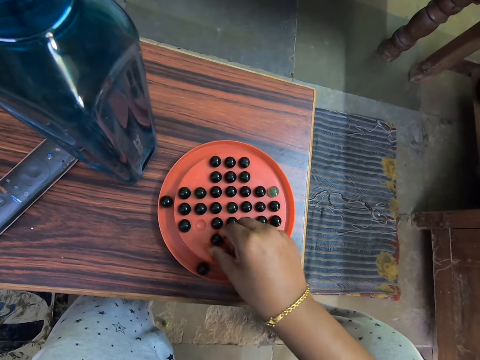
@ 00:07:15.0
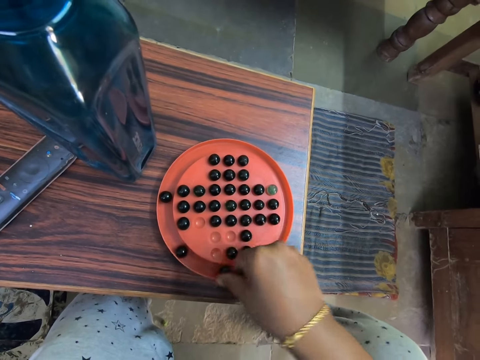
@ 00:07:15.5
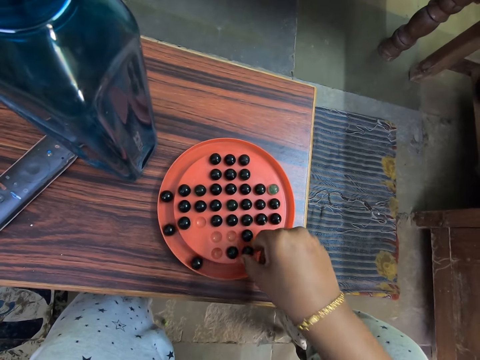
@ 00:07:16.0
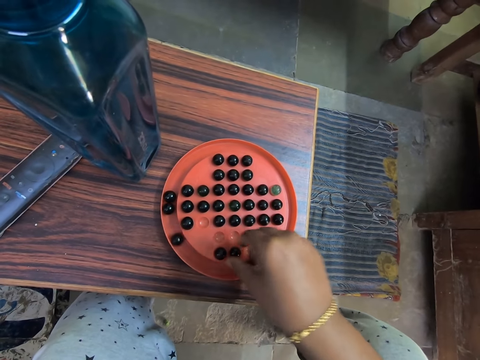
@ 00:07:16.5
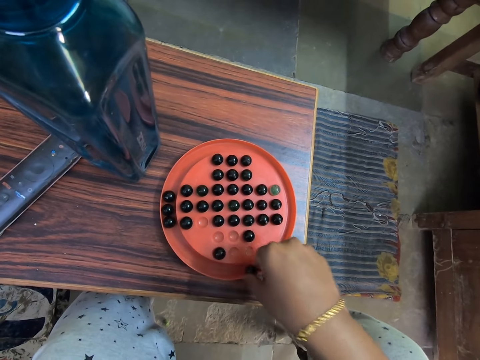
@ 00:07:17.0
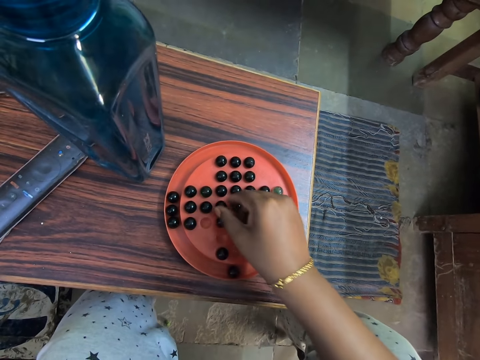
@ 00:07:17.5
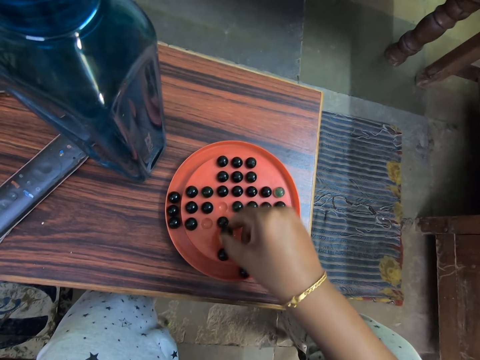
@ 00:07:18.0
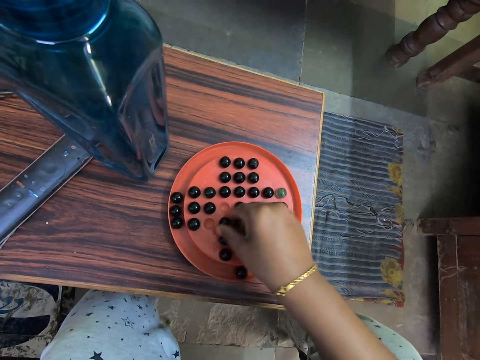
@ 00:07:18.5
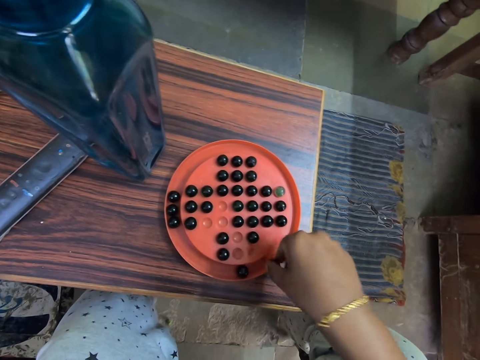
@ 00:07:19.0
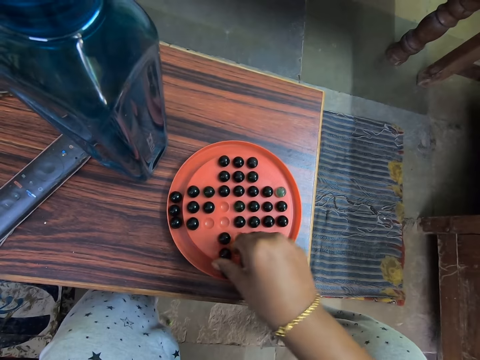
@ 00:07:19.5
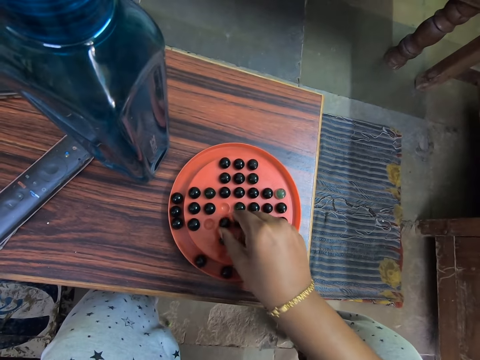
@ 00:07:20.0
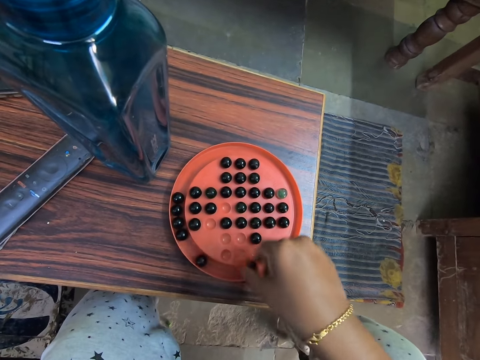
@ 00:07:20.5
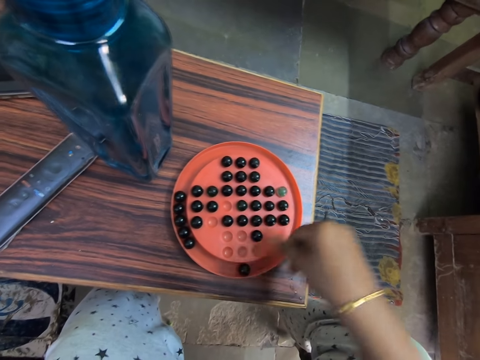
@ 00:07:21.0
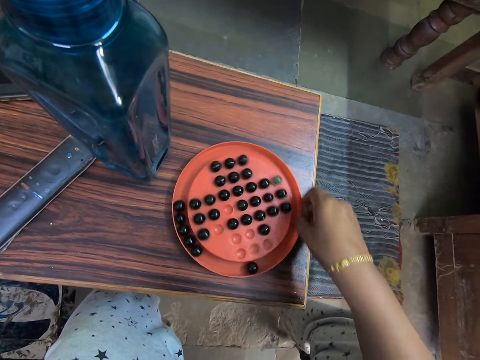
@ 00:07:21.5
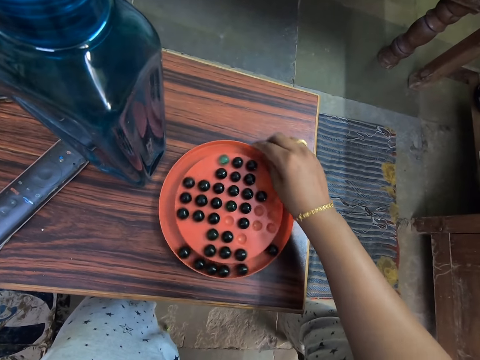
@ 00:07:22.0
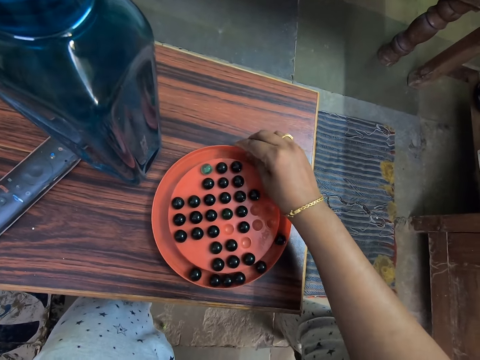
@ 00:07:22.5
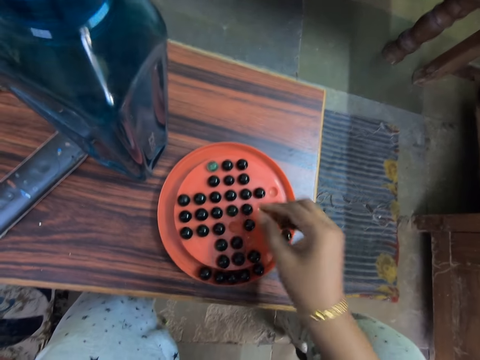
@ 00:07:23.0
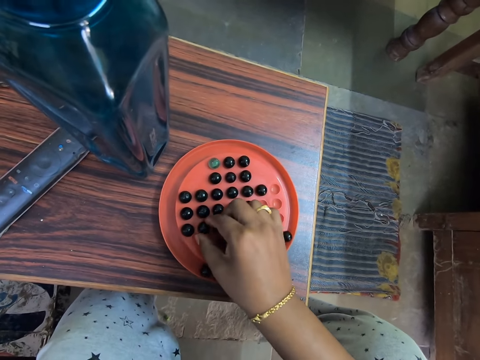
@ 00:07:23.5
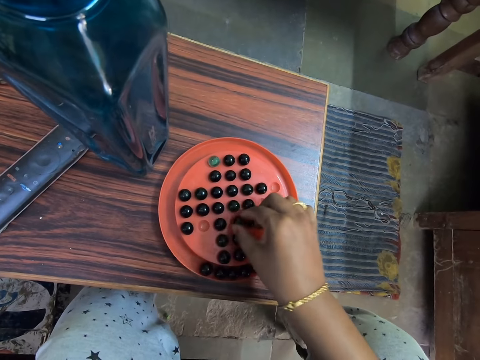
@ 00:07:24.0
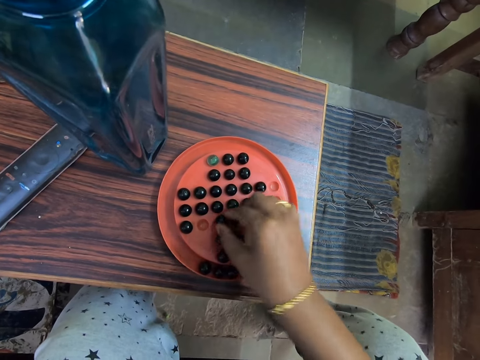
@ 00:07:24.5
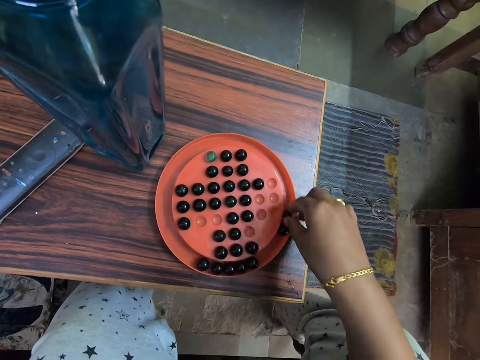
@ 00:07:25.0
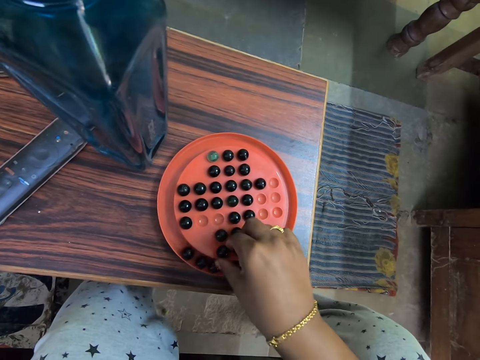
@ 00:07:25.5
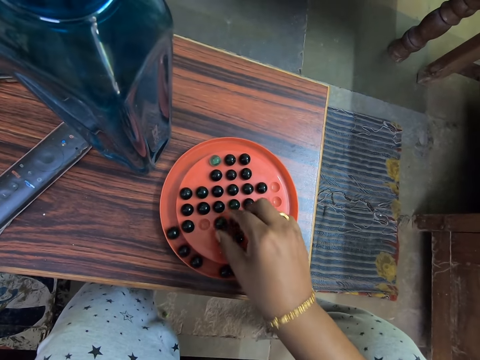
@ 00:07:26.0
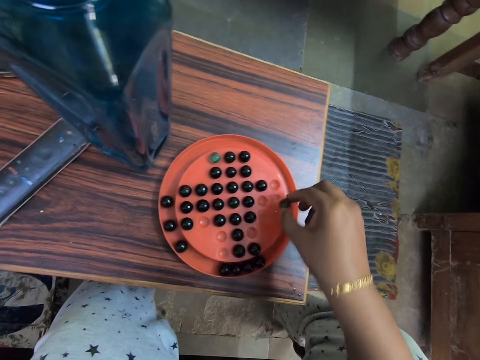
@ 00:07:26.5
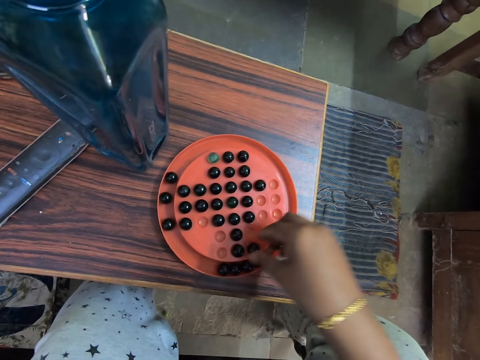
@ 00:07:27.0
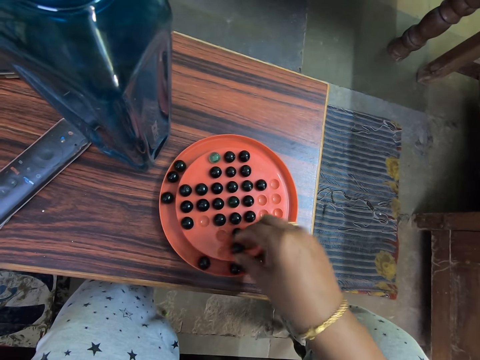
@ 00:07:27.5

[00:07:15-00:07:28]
The camera wearer arranges a marble on the board. They rotate something. They arrange the marble on the board.

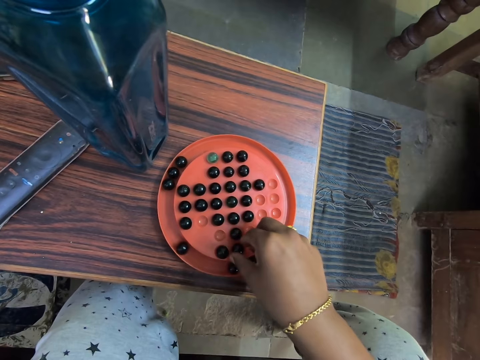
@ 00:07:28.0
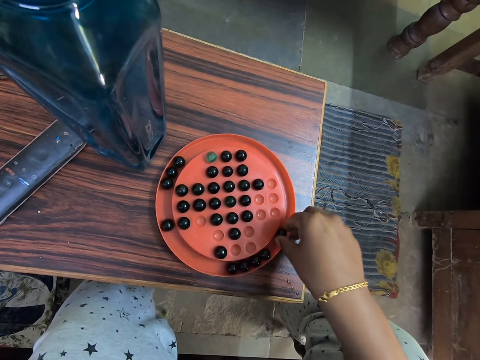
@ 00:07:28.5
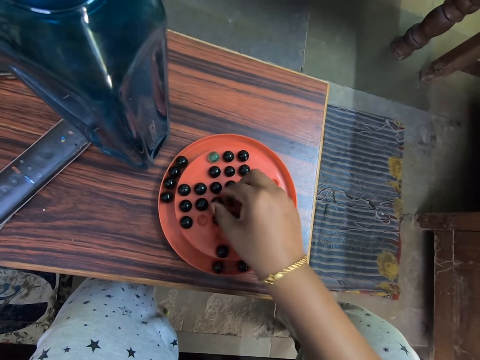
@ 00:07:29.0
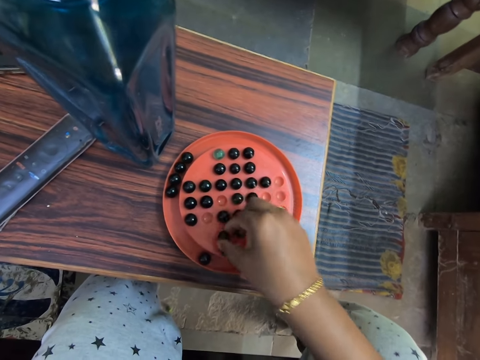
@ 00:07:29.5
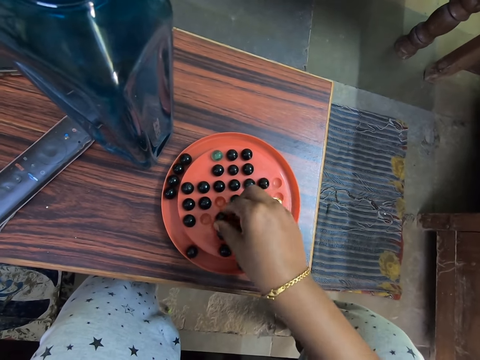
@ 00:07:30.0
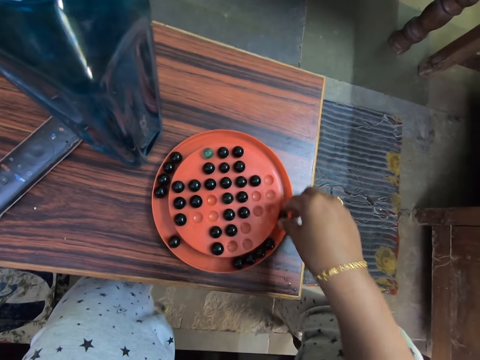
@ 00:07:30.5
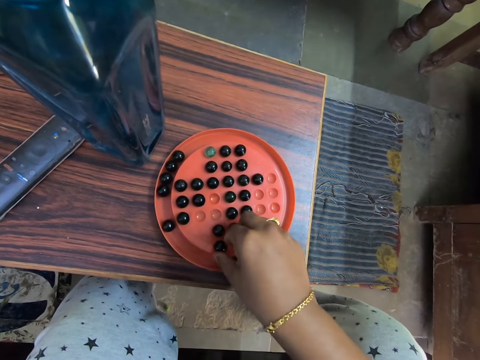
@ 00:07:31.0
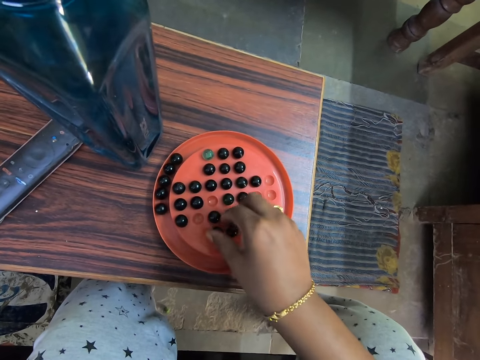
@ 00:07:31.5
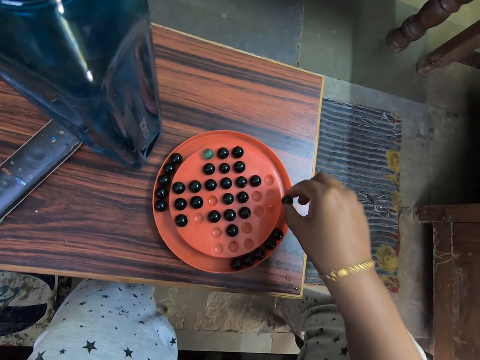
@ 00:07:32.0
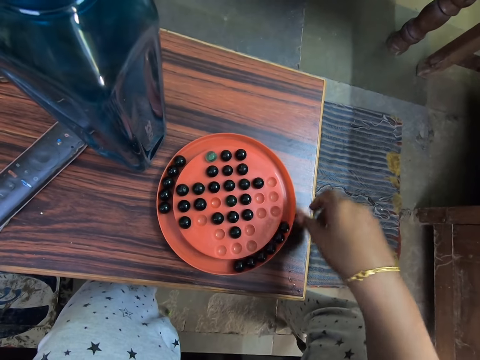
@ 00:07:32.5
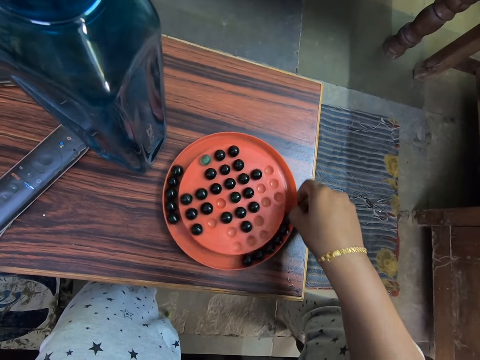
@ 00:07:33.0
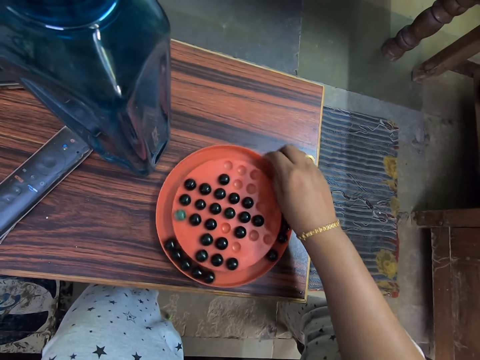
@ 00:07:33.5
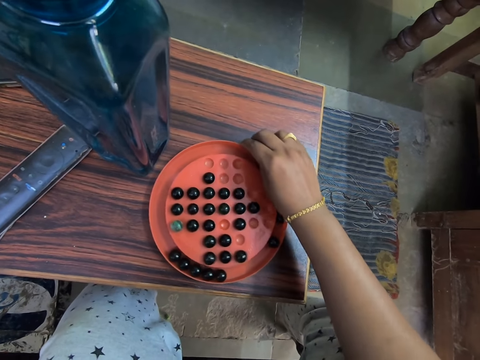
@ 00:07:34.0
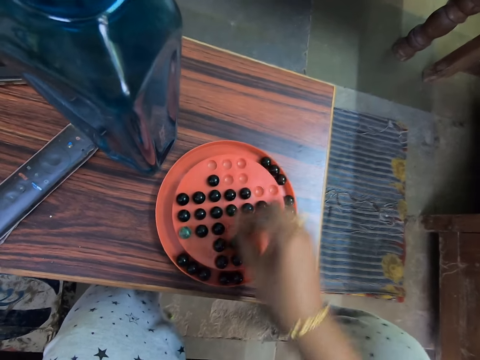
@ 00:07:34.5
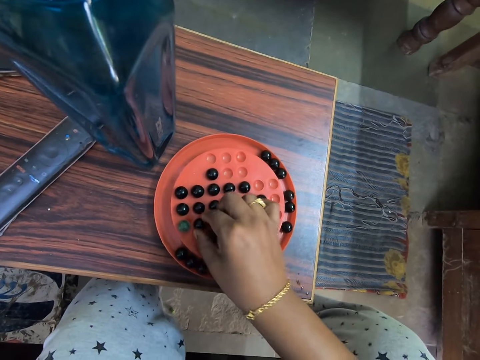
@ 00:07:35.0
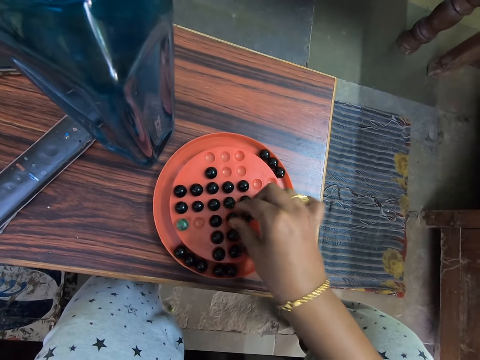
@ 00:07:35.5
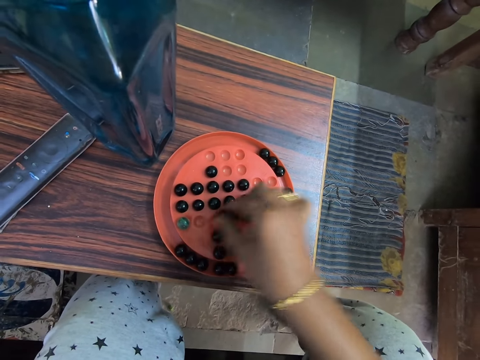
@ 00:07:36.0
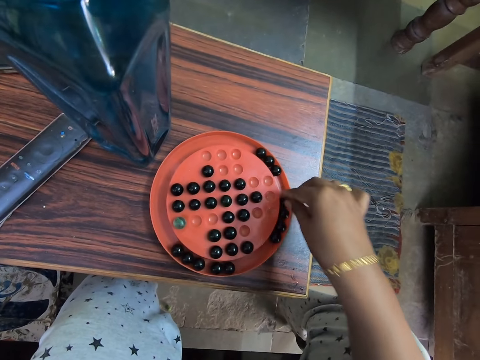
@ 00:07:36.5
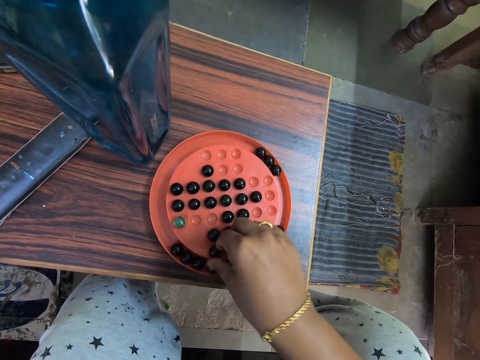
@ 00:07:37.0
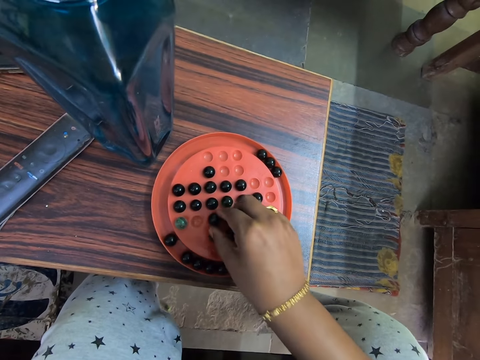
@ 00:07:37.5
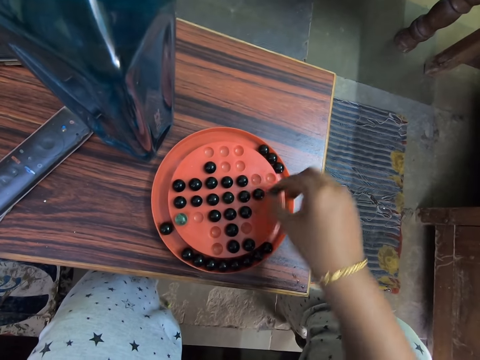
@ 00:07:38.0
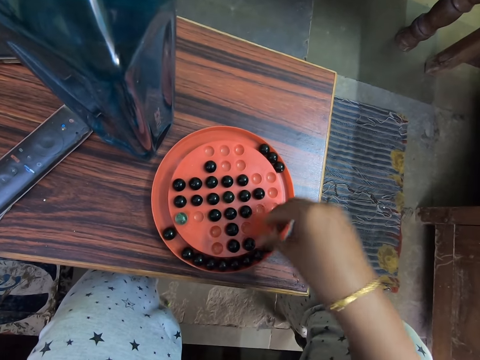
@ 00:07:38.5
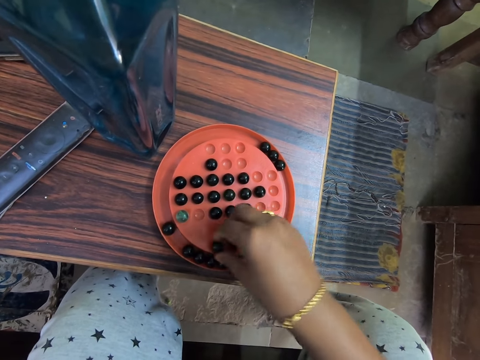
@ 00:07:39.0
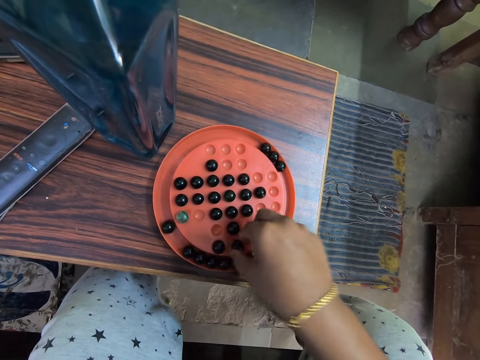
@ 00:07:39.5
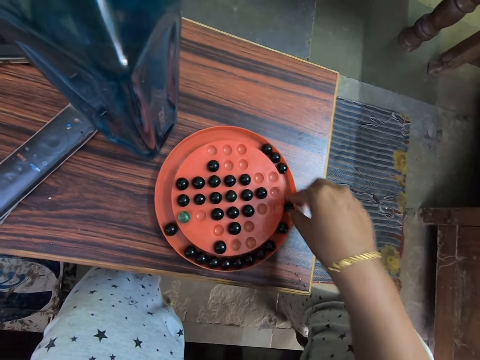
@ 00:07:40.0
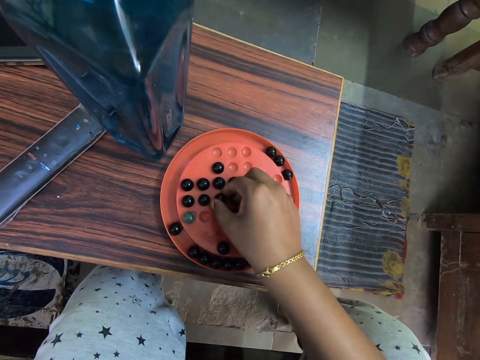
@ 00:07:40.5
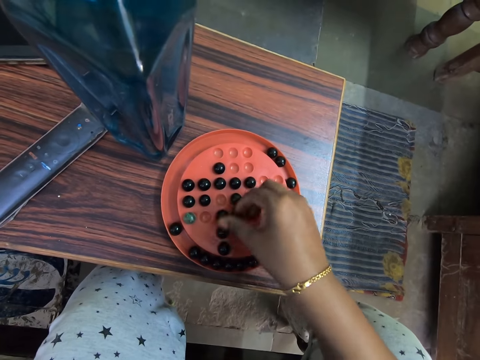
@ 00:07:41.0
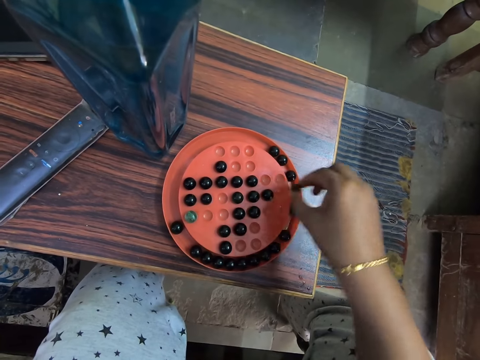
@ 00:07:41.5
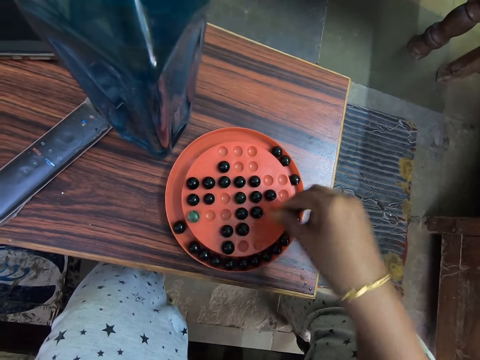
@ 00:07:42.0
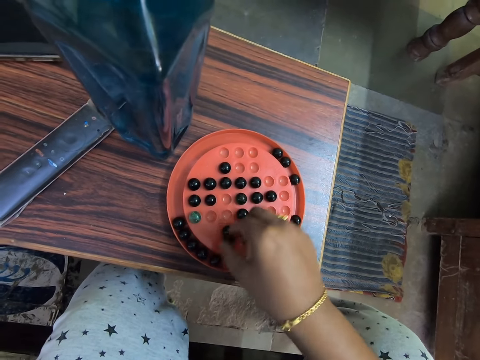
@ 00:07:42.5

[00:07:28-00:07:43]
The camera wearer arranges marbles on the board. They turn the marble solitaire on the table. They play the marble game. They arrange marbles on the board.
